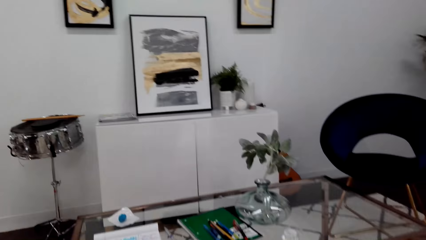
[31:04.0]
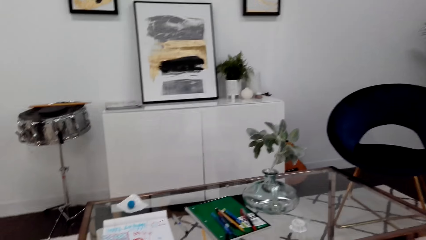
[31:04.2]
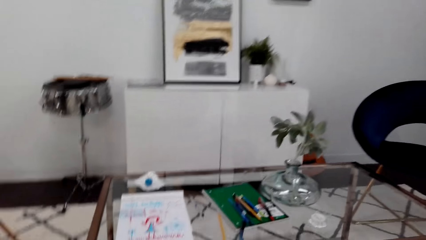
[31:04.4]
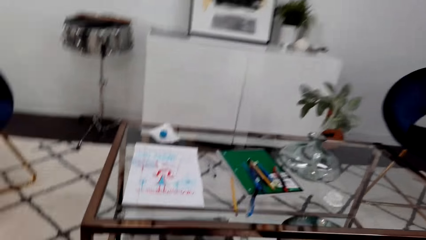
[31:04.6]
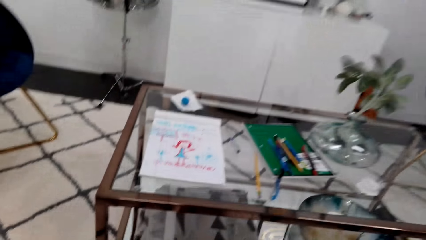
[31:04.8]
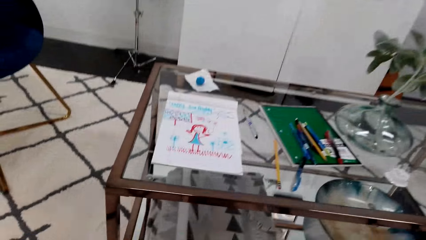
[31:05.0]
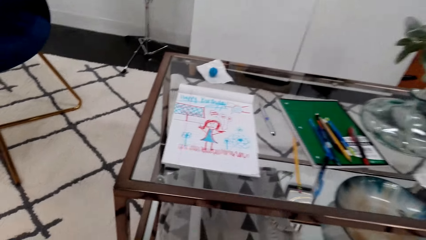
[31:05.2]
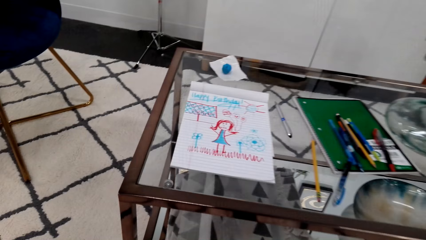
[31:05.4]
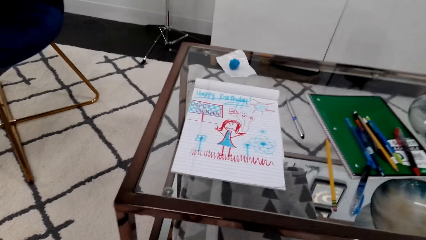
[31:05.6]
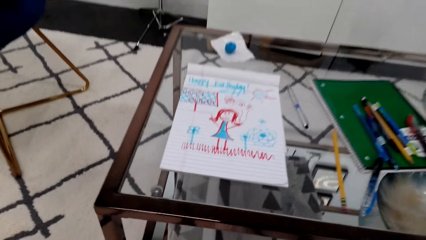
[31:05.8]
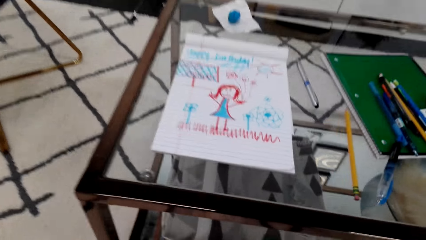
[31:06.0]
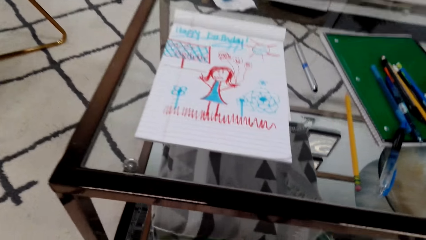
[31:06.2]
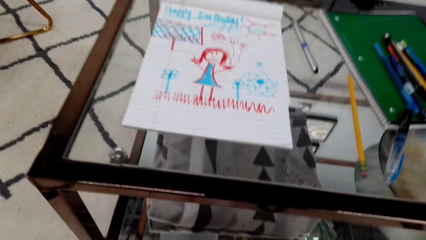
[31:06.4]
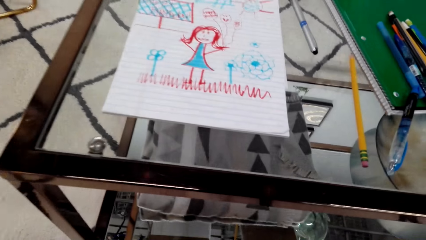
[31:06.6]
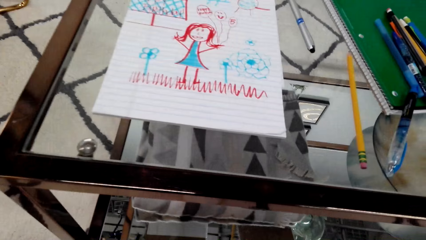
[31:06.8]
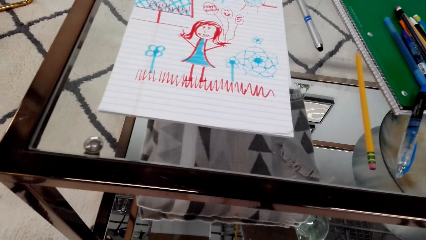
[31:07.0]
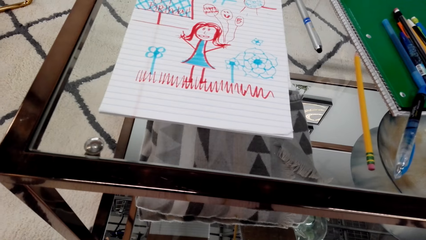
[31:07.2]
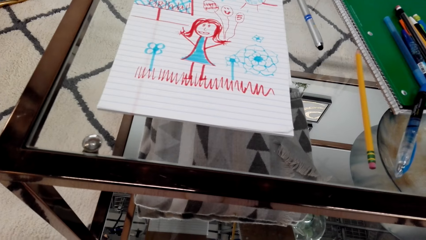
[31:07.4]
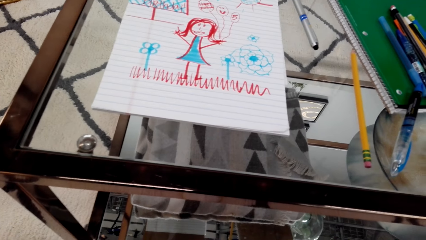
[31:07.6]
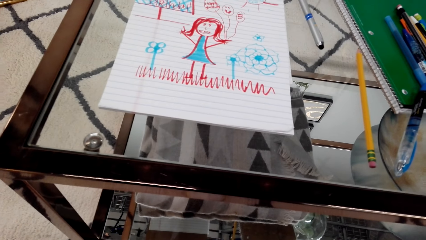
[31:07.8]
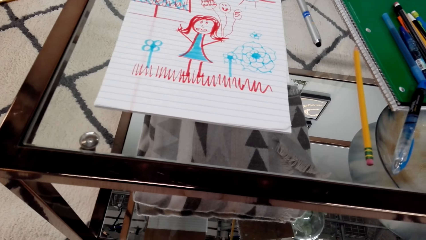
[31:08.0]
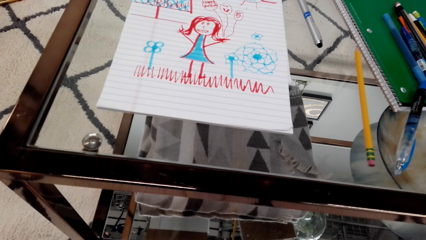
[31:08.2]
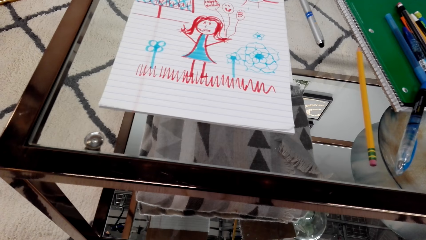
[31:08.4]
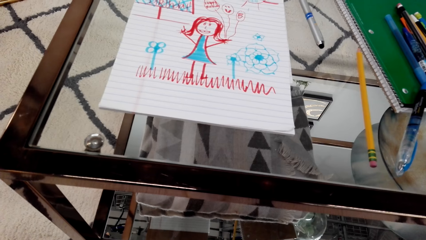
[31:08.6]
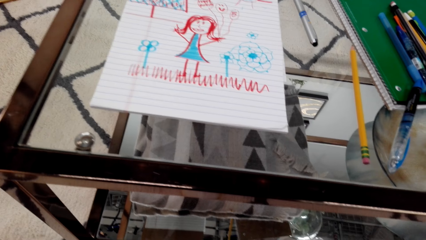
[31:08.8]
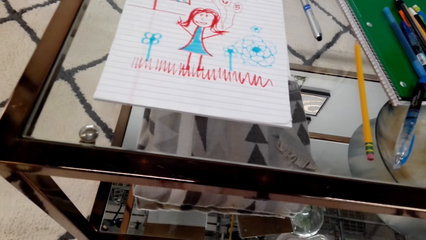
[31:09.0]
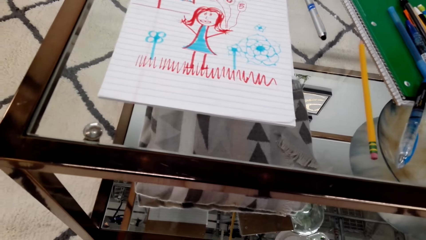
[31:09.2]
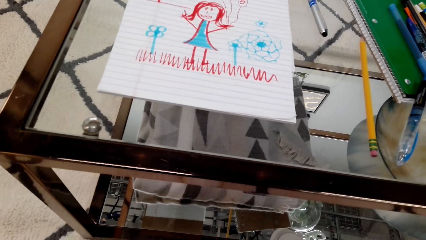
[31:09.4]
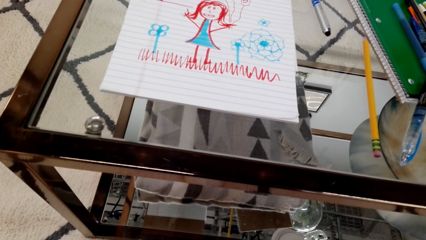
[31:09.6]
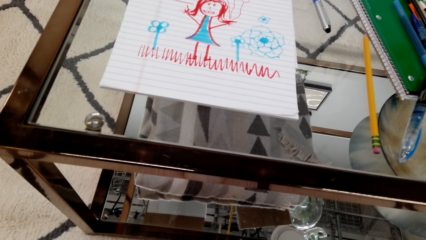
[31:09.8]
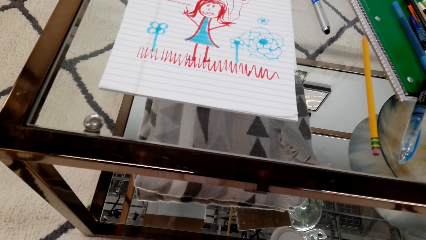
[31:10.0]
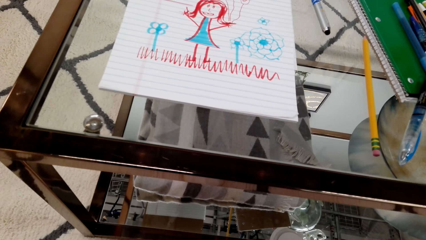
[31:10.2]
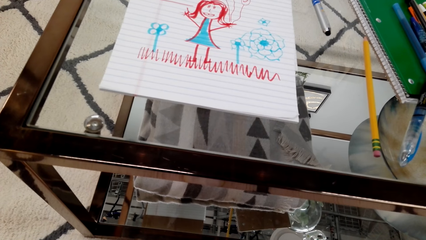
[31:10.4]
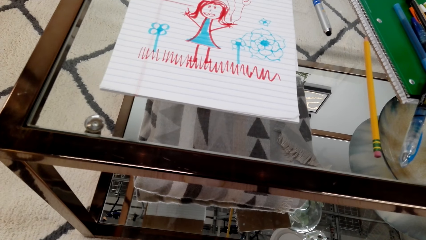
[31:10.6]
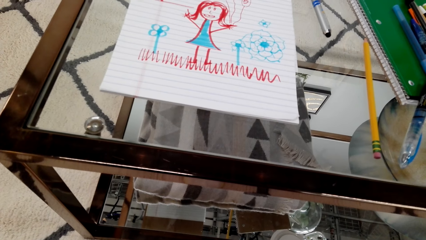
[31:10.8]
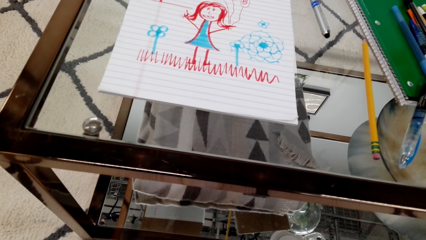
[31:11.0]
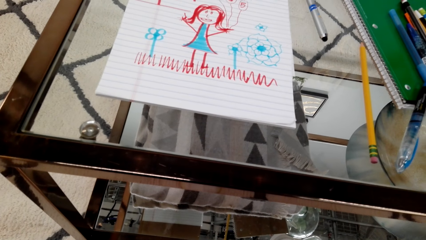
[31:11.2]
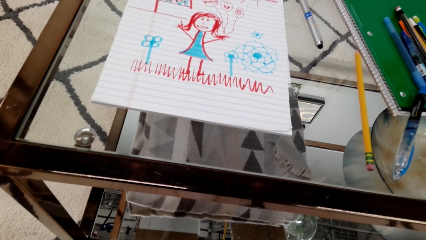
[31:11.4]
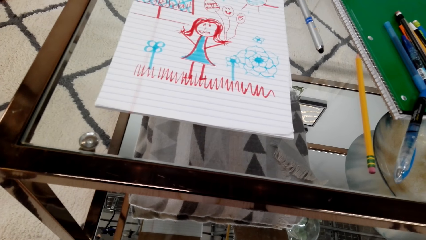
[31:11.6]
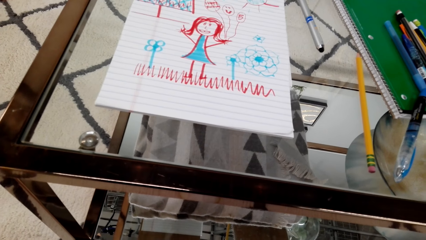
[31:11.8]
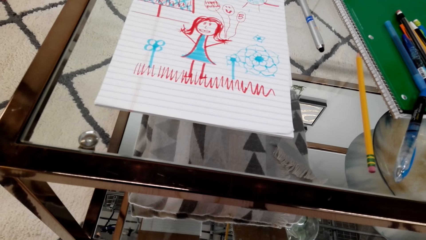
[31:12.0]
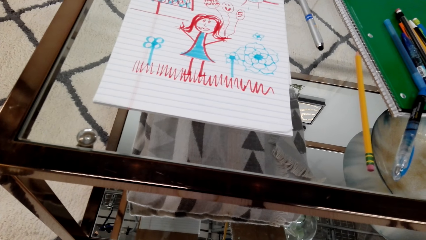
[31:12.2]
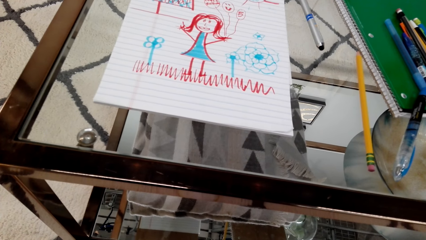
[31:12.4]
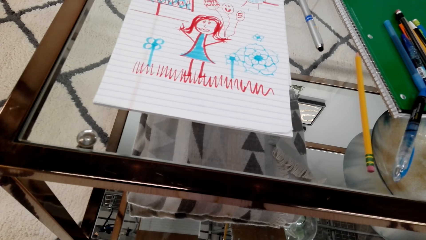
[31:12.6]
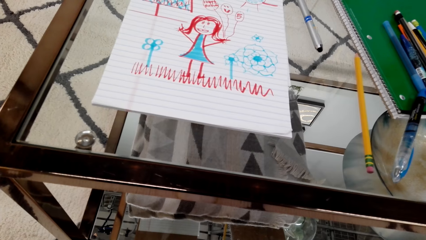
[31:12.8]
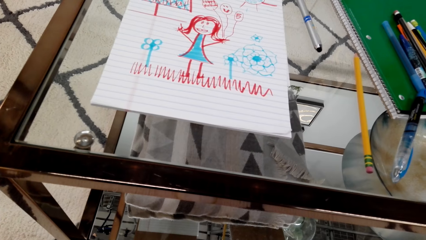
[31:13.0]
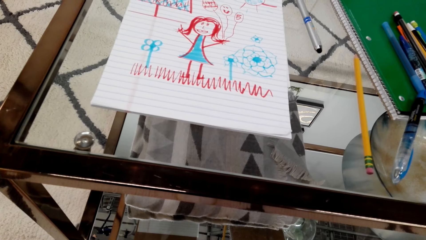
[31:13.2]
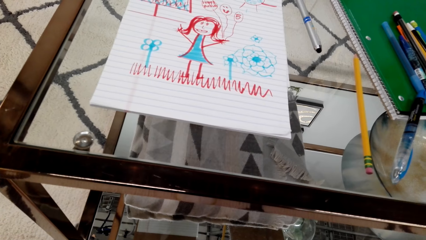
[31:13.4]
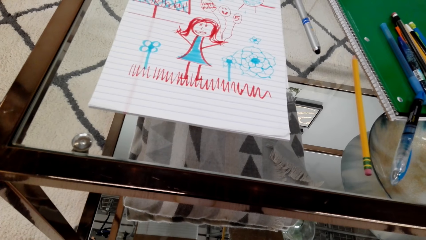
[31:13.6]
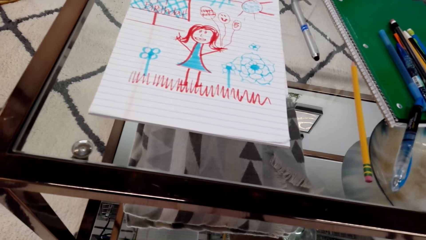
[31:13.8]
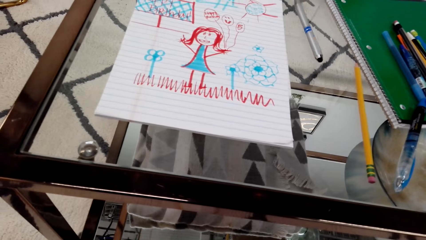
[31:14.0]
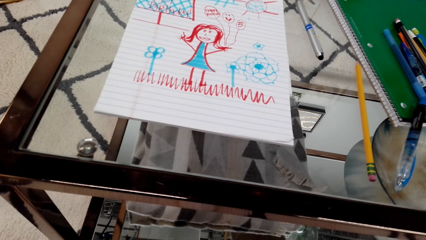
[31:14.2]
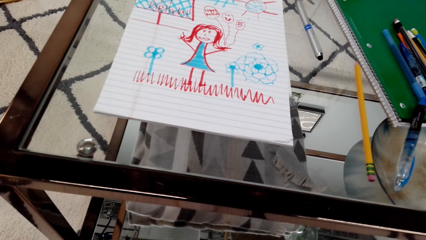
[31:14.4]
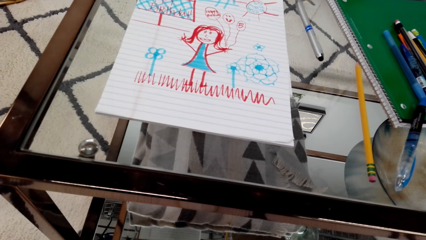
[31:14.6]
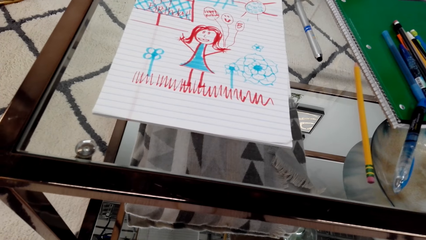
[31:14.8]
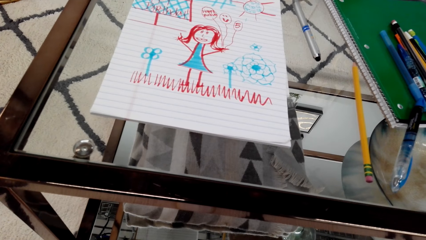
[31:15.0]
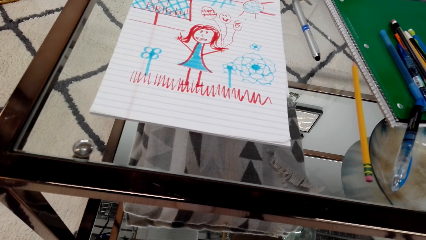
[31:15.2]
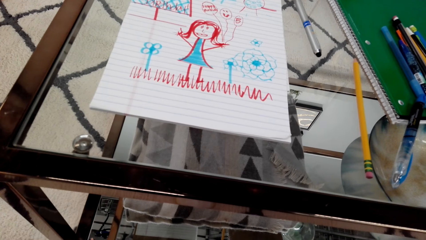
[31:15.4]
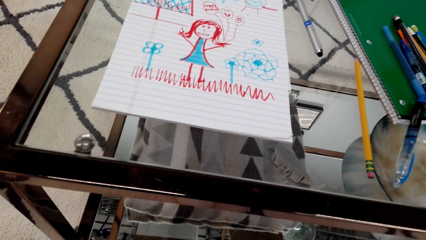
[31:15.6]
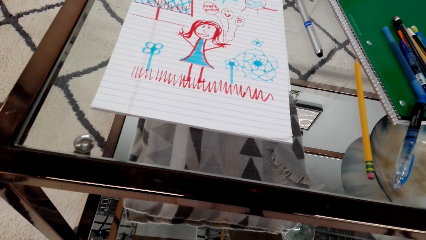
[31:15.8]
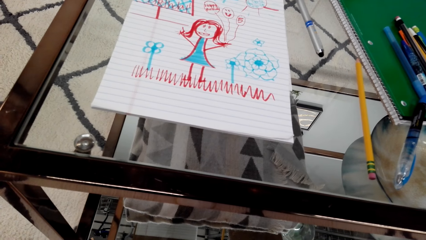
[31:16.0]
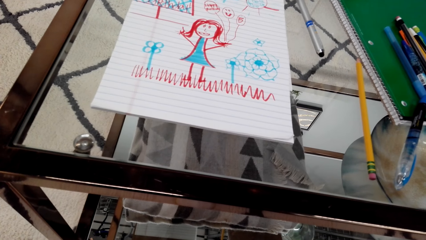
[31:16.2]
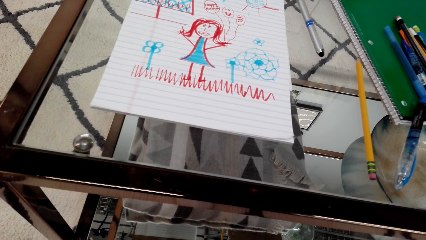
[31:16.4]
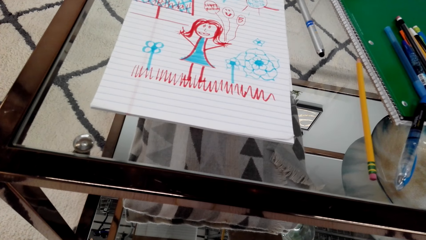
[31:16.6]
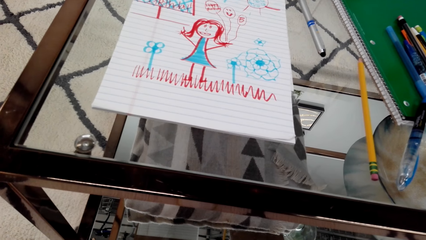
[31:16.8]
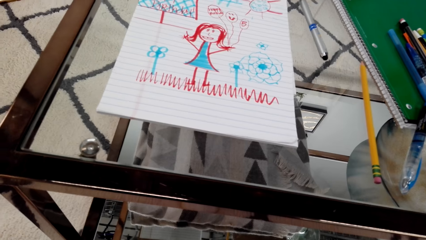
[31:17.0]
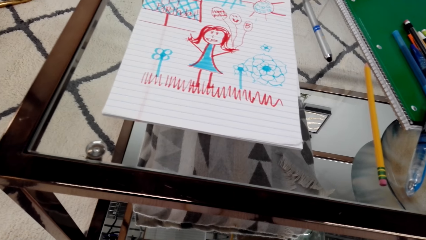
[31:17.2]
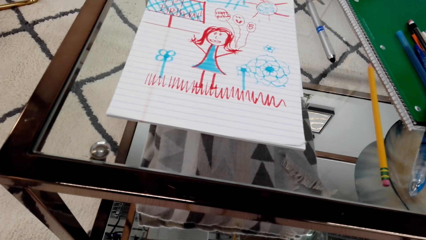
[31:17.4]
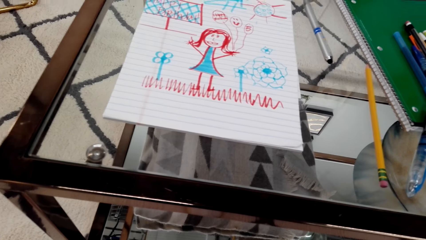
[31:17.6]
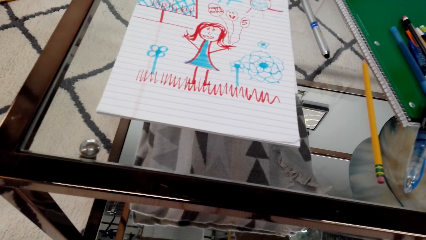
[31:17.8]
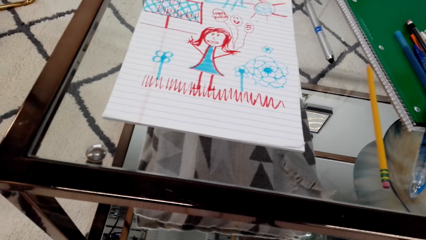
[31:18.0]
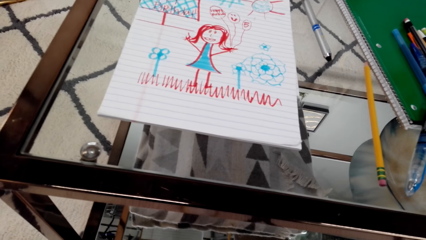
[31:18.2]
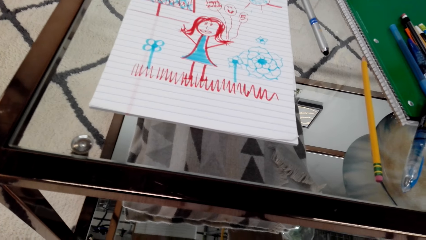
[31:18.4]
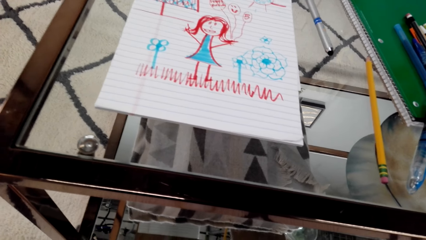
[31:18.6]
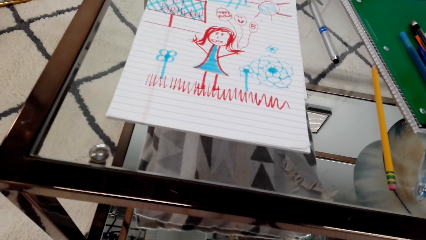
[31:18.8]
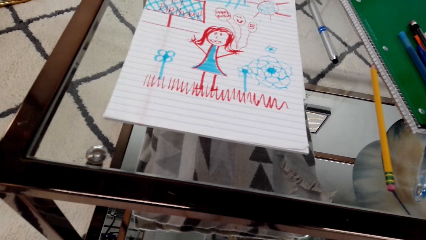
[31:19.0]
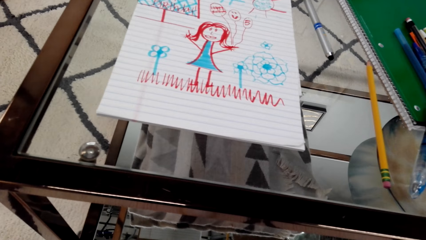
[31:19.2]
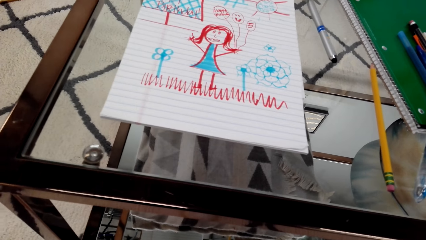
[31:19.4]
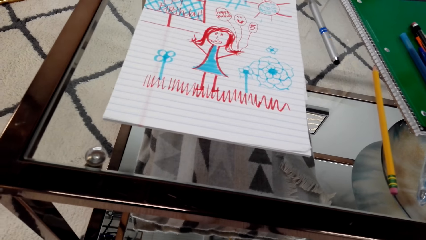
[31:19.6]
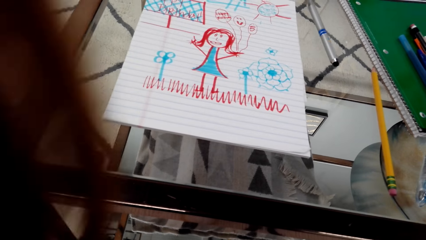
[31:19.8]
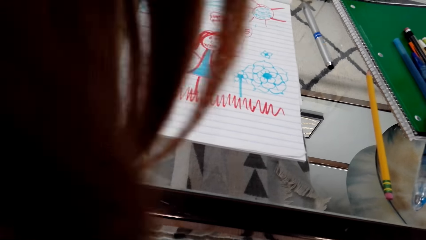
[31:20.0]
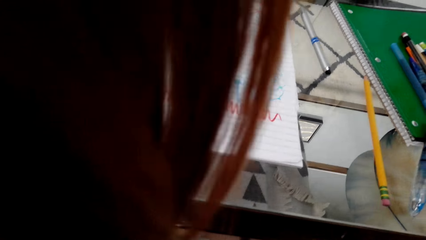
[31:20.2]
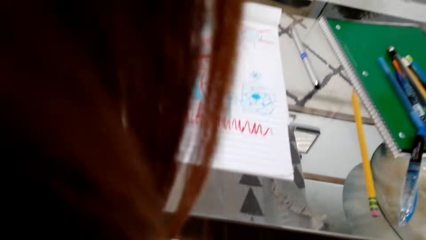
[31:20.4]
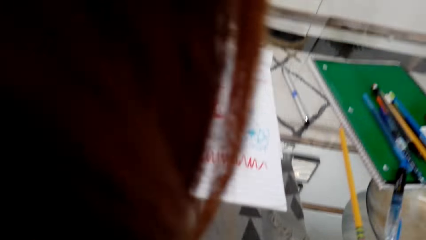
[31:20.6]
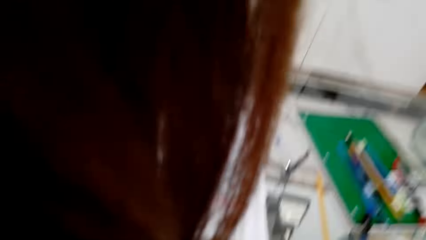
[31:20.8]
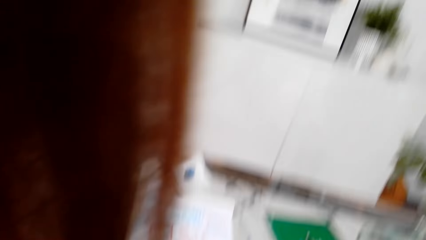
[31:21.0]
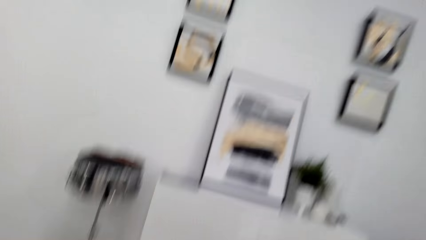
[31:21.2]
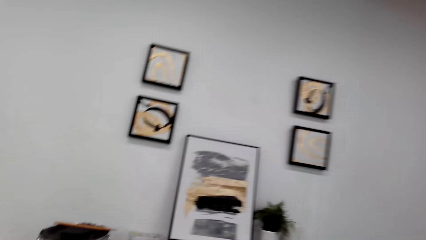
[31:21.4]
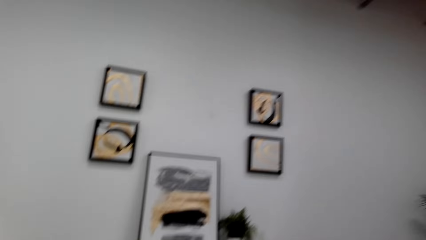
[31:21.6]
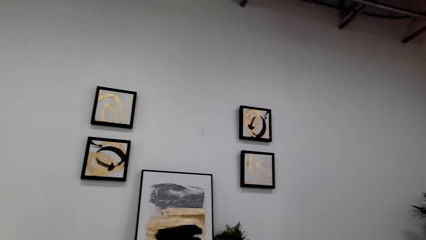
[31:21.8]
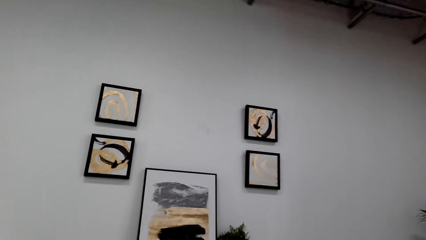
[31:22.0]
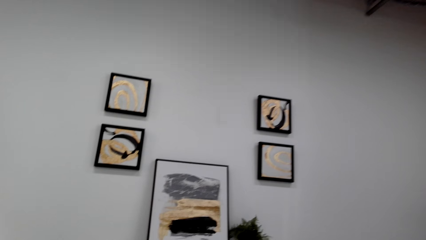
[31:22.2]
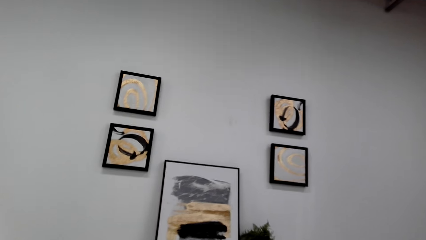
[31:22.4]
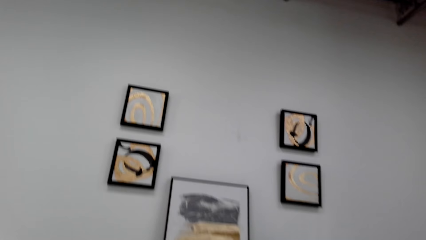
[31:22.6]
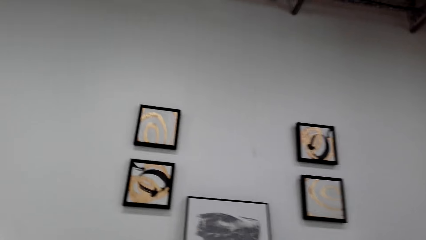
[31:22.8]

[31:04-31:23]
The camera wearer looks around. They look at the drawing closely. They look around.
